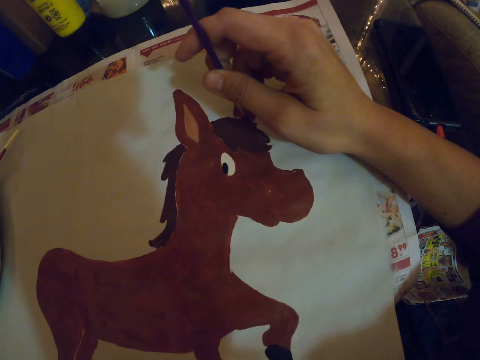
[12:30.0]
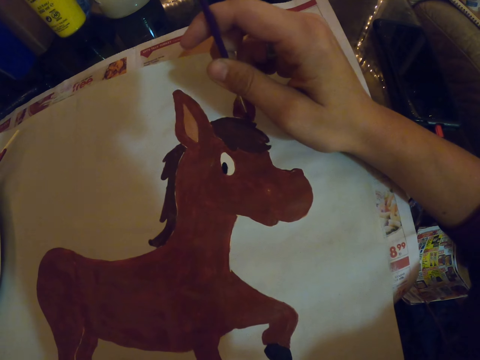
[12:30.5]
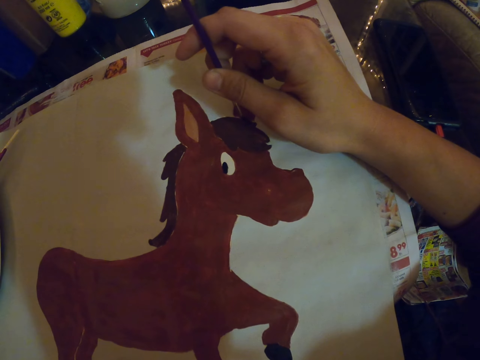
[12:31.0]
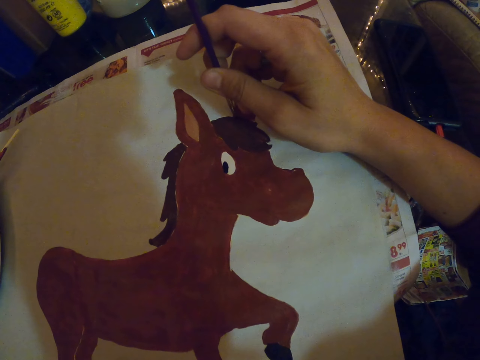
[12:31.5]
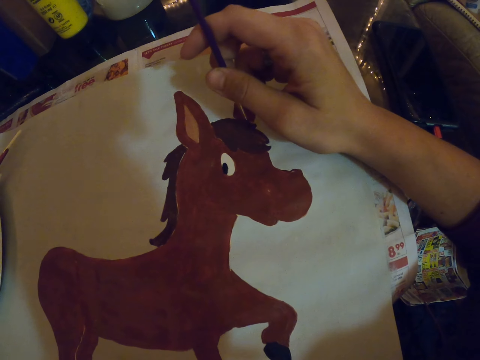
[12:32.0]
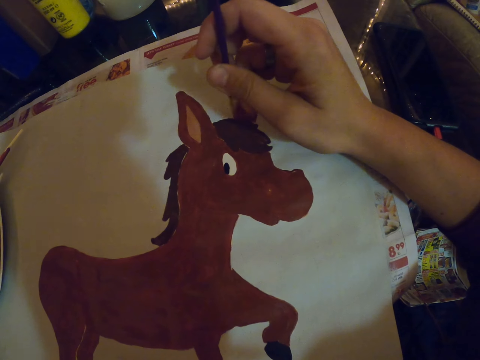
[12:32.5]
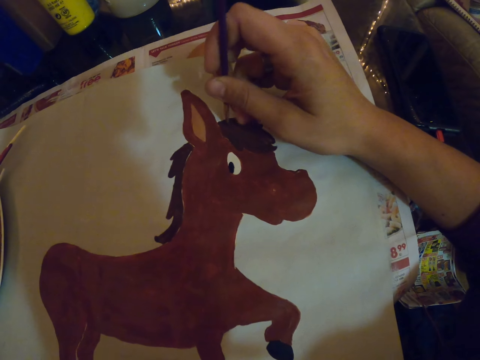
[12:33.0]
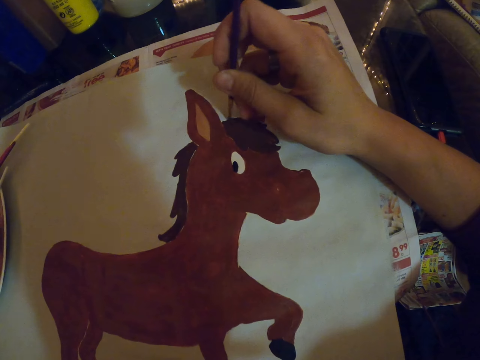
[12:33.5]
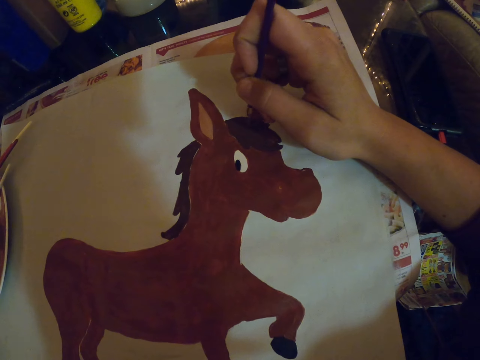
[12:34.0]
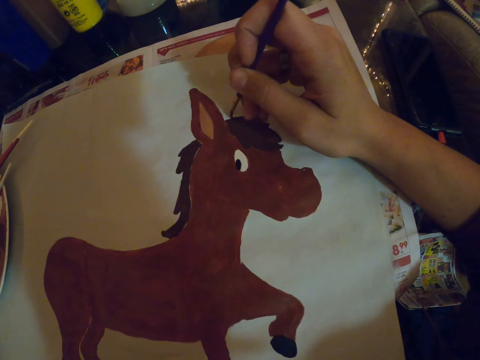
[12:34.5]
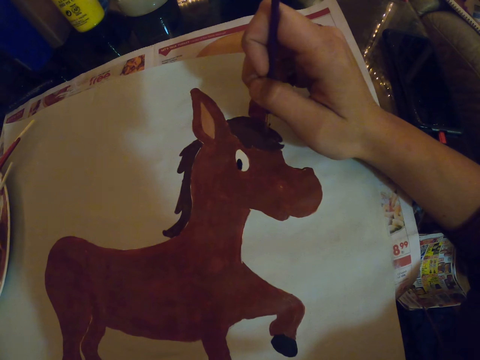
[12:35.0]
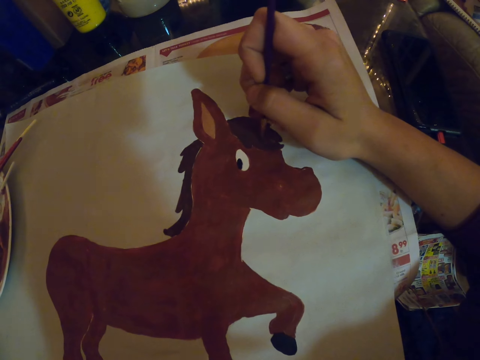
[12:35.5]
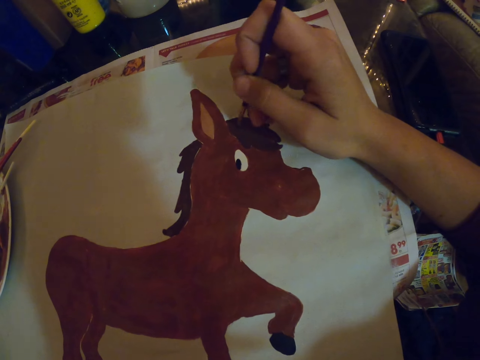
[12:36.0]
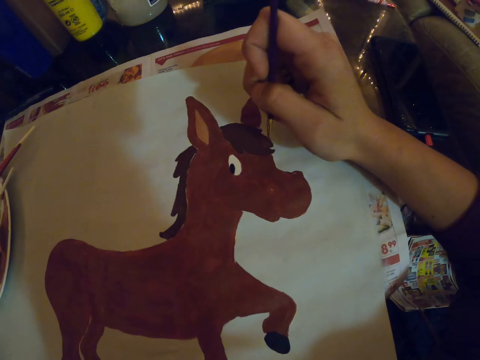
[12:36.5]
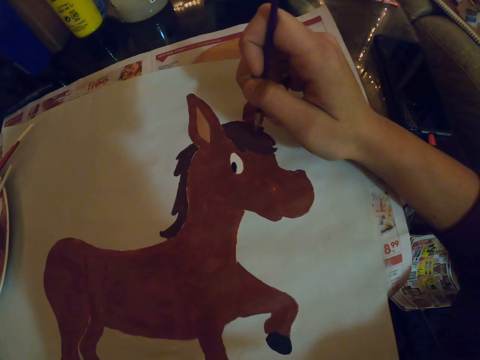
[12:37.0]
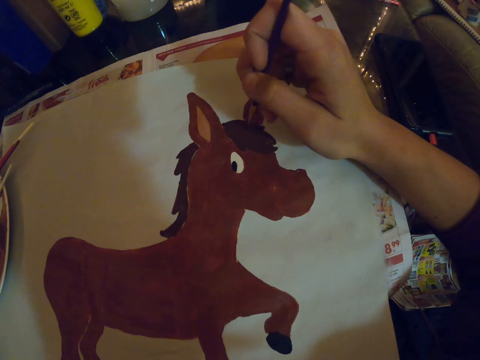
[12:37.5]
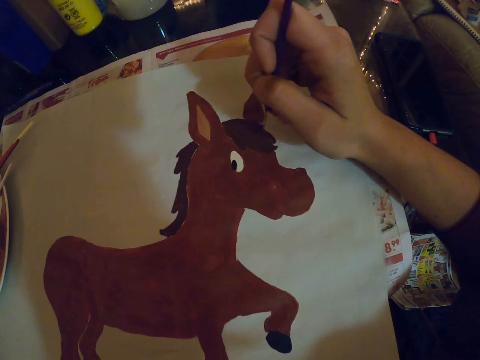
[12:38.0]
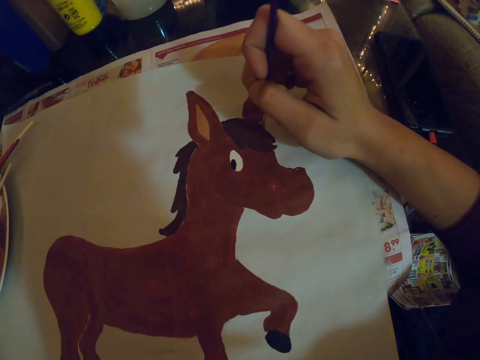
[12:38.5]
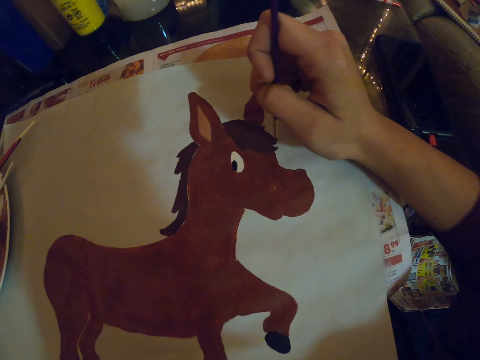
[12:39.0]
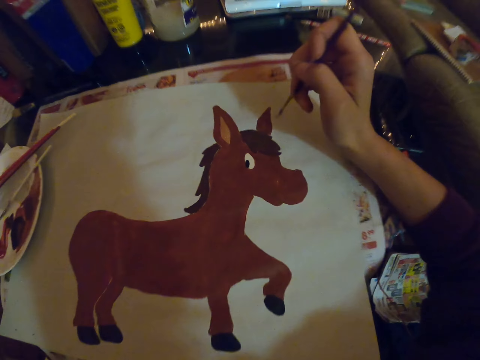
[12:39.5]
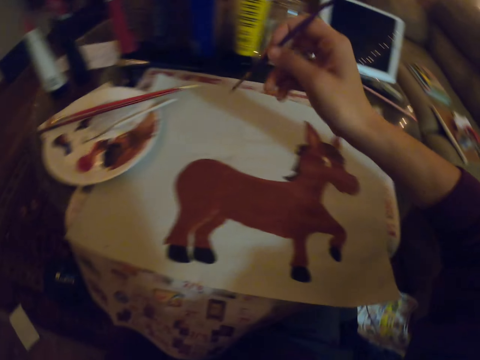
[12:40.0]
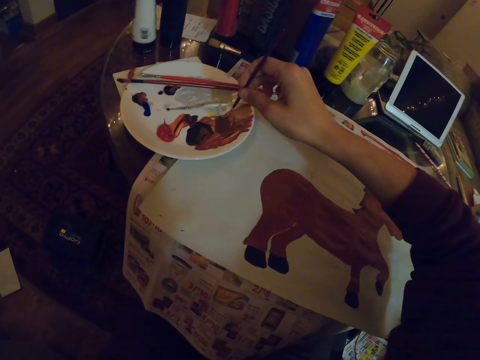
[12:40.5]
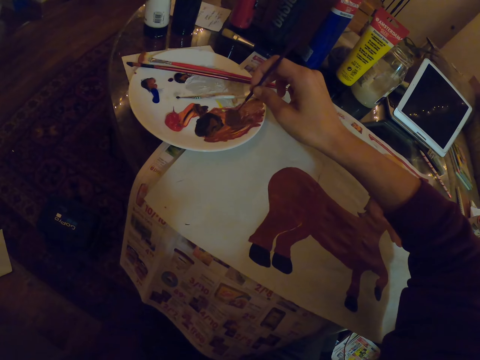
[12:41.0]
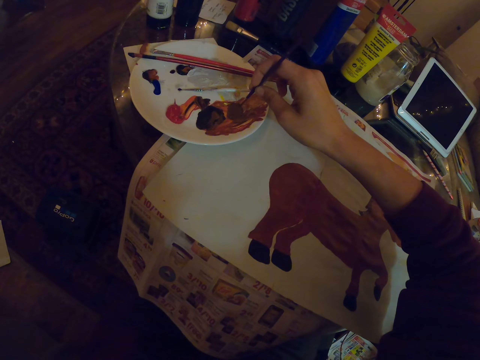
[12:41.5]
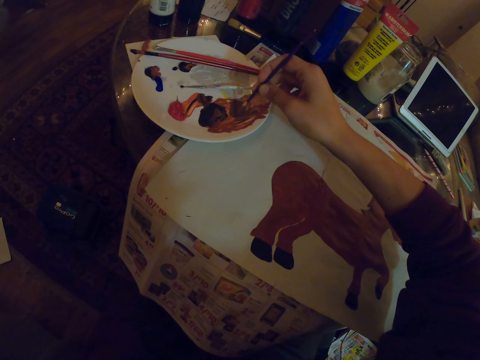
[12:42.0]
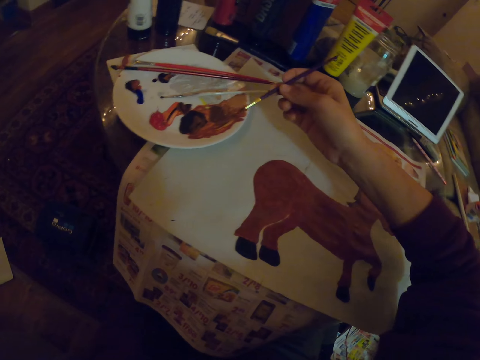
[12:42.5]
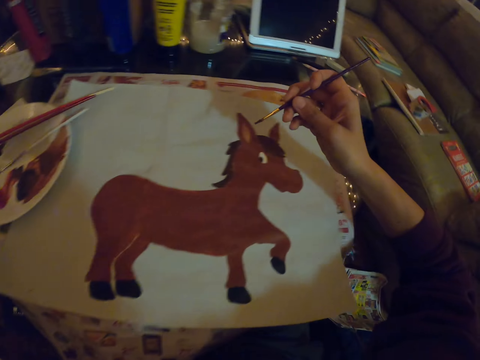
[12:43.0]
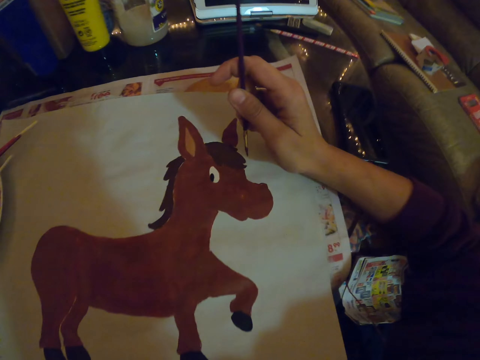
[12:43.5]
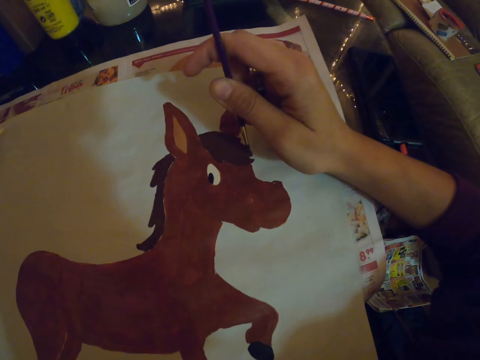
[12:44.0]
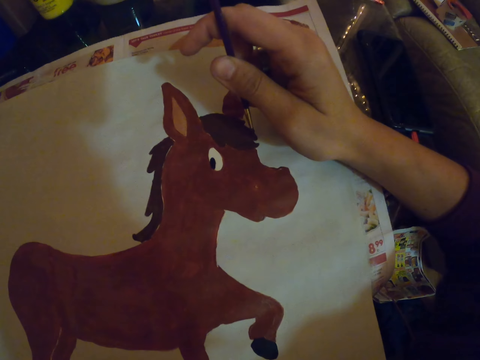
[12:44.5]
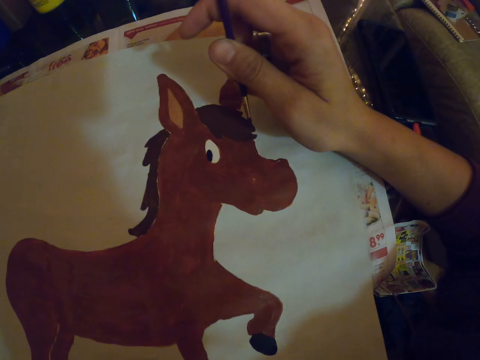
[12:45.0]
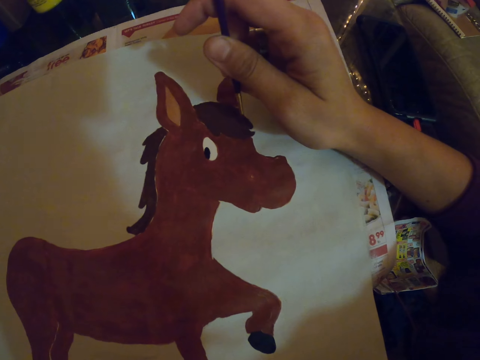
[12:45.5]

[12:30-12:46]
The camera wearer turns to the side. They hold a paint brush, drawing. They dip the paint brush in the paint plate. They take the paint in the plate. They remove the paint brush from the paint plate. They turn to the side. They paint a picture on the paper with the paint brush.

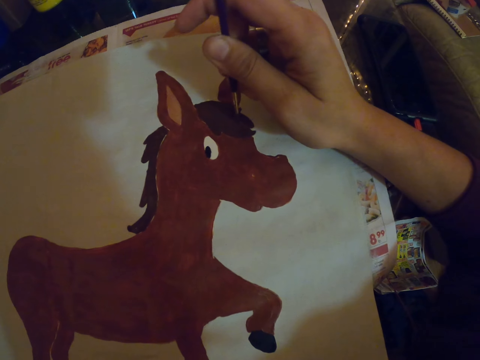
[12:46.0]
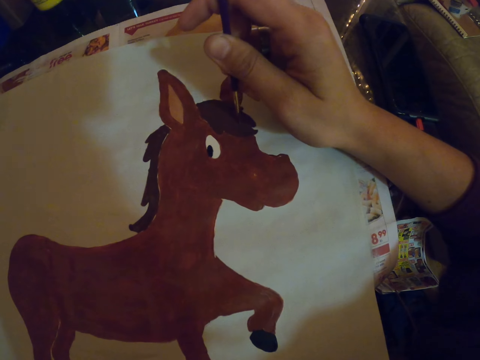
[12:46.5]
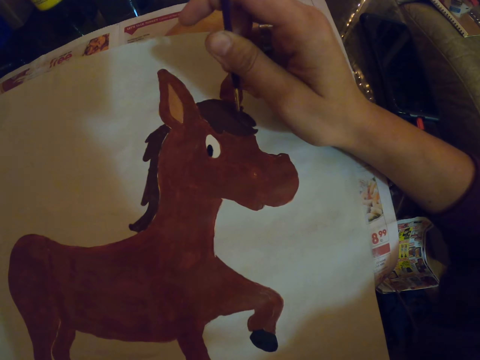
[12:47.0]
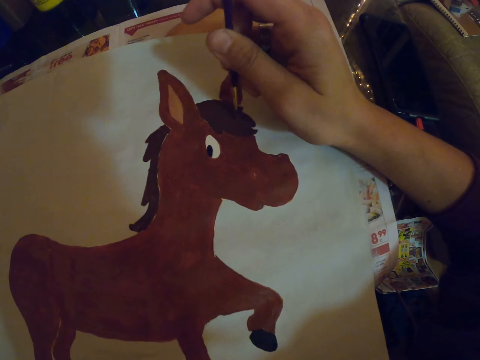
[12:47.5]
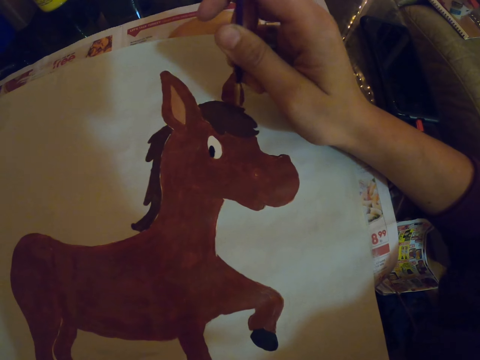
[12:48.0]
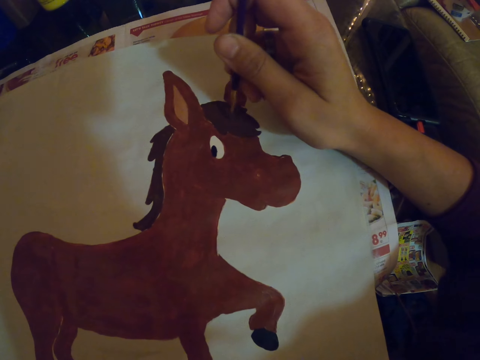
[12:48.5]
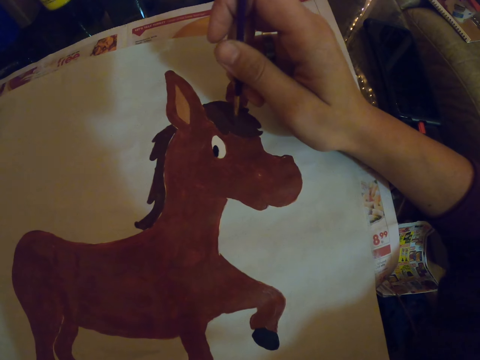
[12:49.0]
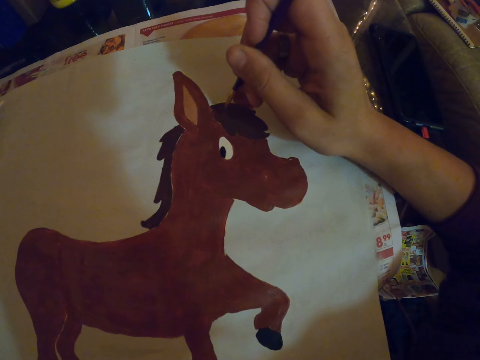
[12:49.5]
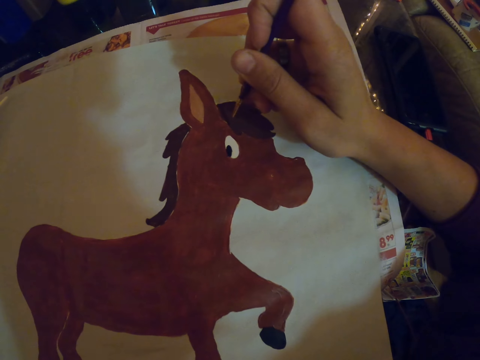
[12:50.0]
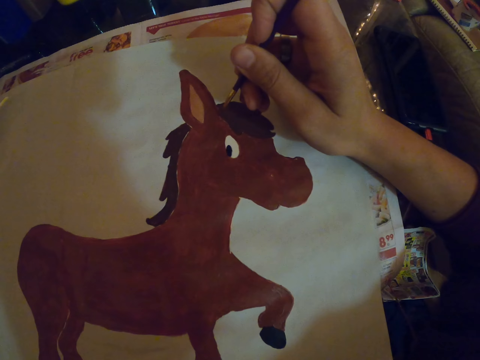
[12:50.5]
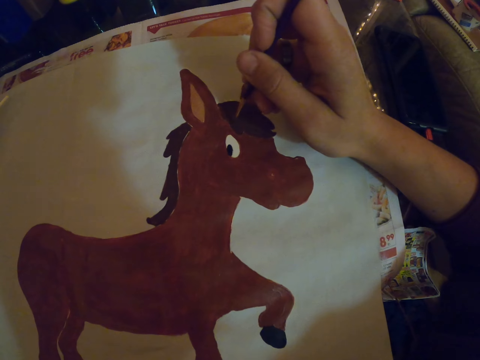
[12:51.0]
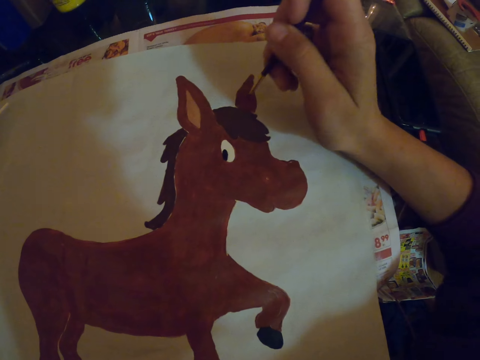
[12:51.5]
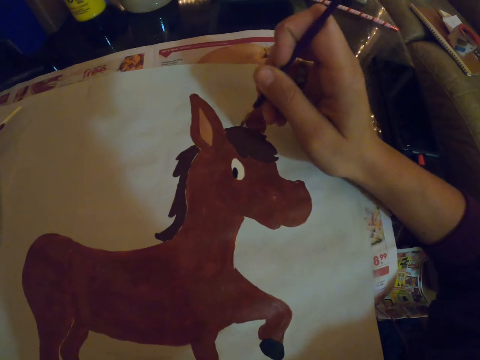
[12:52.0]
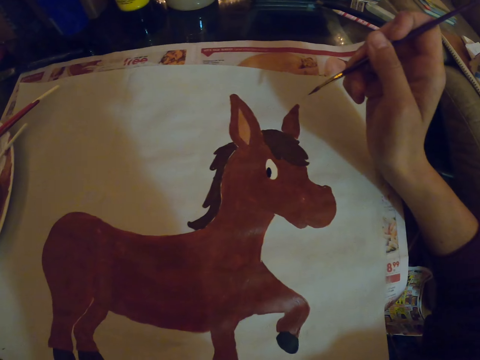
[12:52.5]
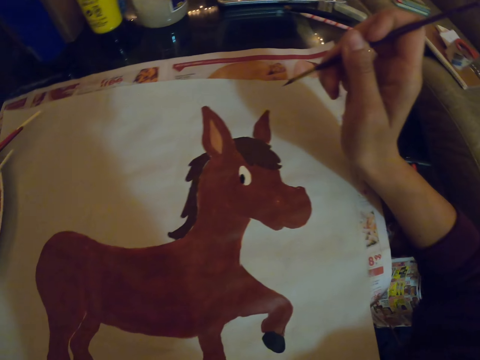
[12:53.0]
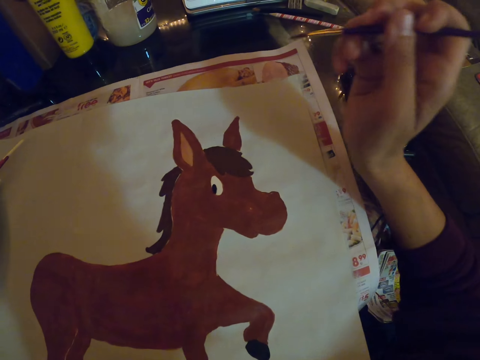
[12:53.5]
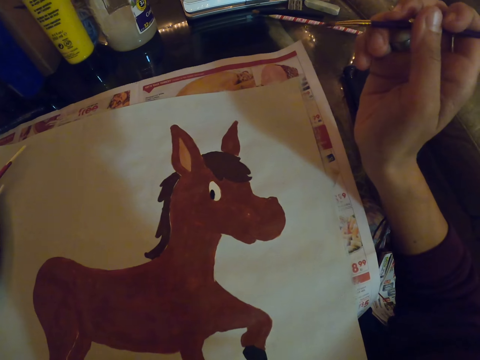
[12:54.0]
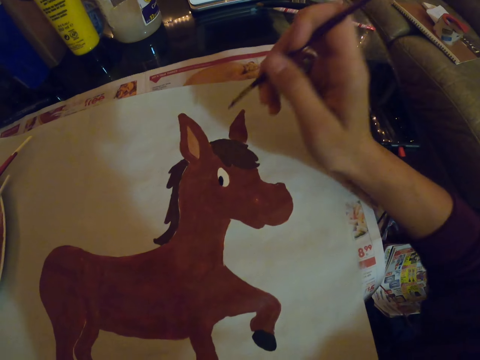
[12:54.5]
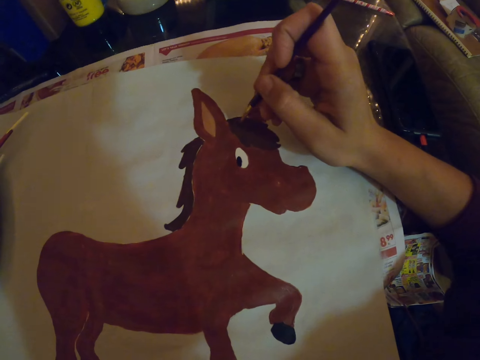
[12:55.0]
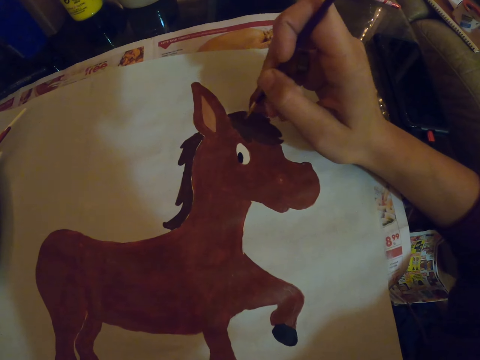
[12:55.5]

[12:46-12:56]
The camera wearer turns to the side. They hold a paint brush, drawing.
